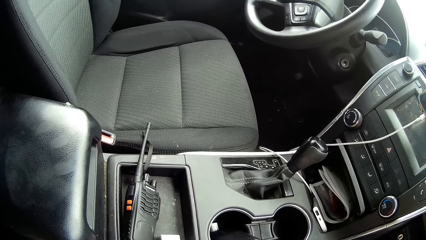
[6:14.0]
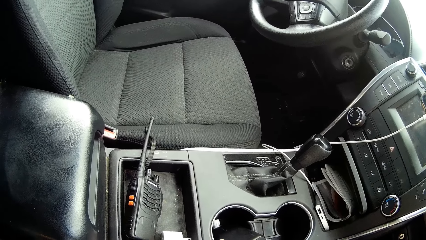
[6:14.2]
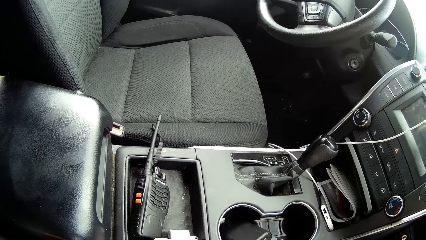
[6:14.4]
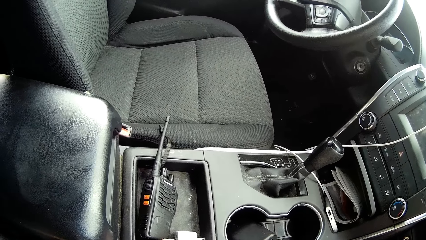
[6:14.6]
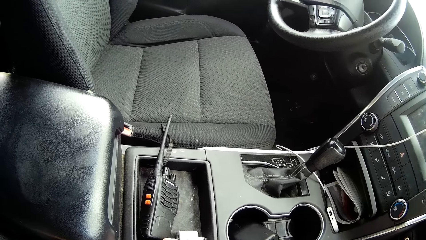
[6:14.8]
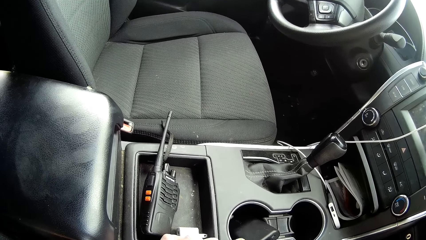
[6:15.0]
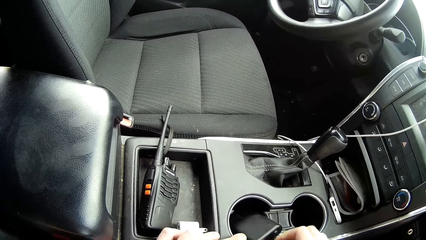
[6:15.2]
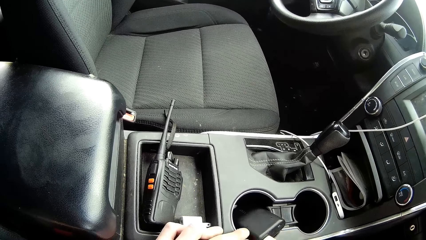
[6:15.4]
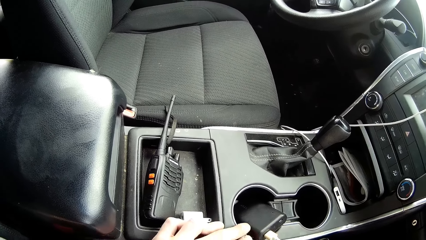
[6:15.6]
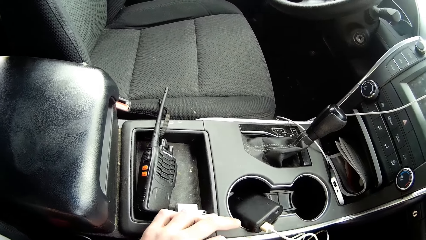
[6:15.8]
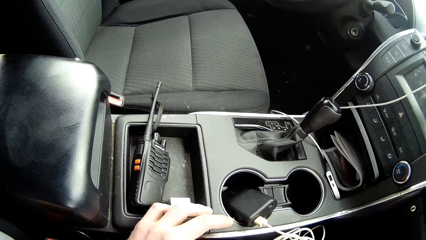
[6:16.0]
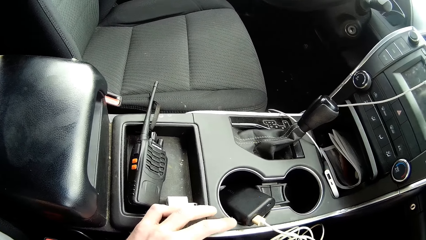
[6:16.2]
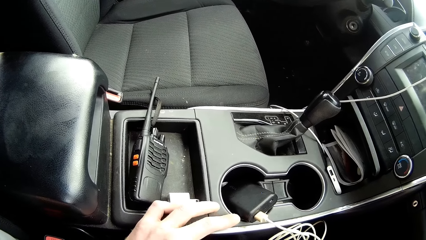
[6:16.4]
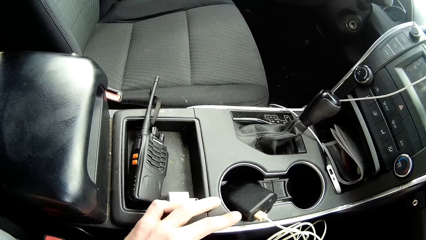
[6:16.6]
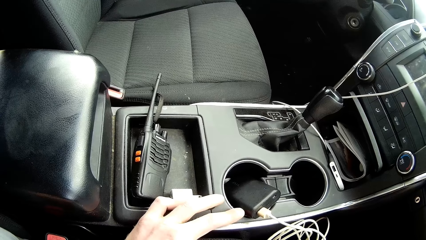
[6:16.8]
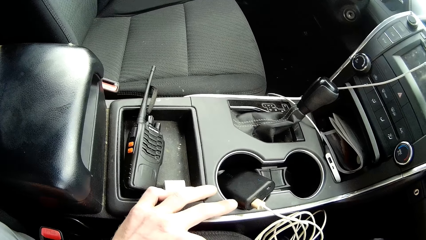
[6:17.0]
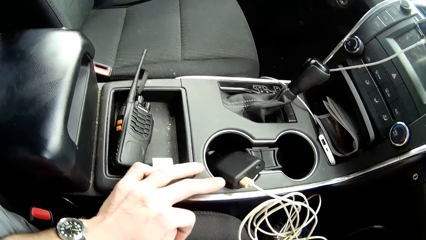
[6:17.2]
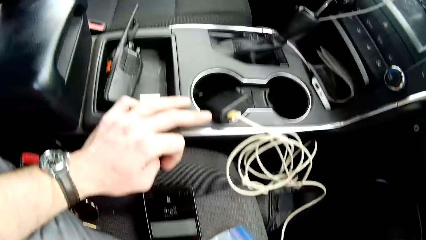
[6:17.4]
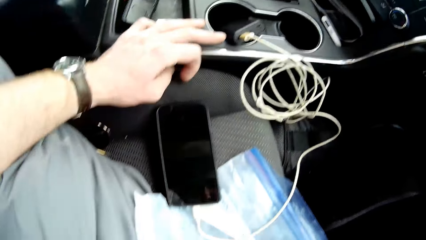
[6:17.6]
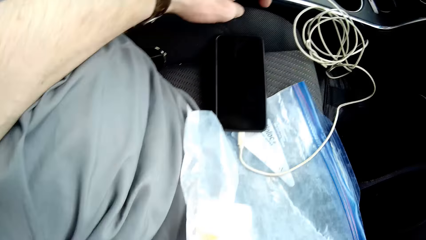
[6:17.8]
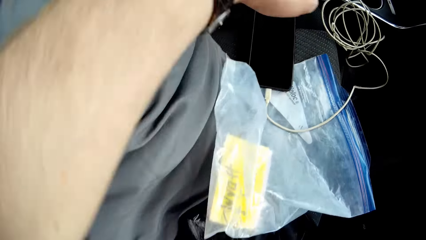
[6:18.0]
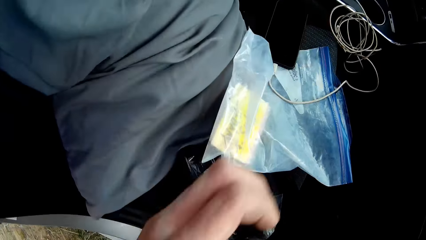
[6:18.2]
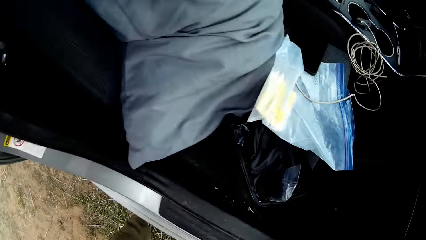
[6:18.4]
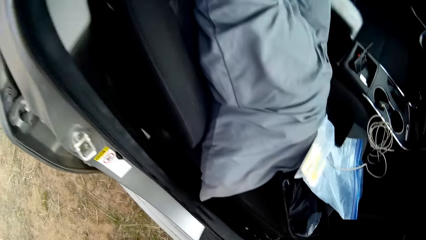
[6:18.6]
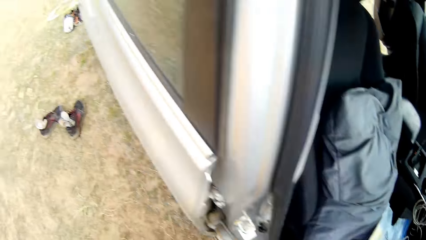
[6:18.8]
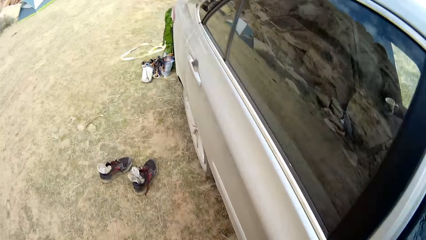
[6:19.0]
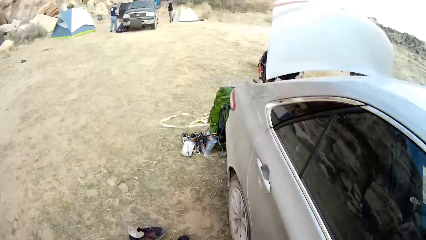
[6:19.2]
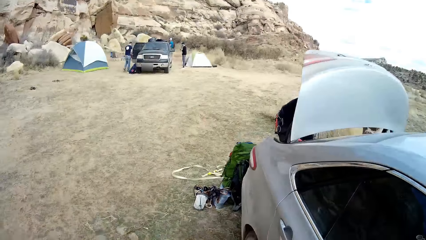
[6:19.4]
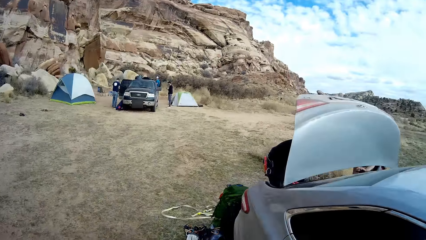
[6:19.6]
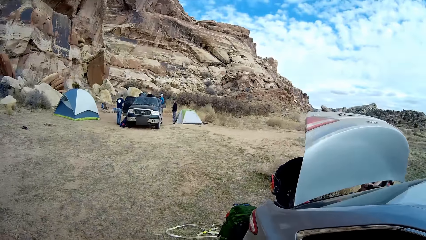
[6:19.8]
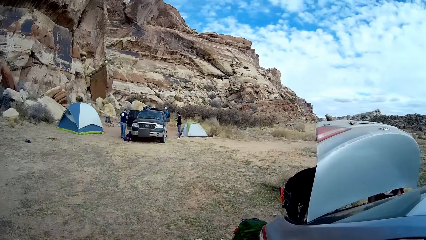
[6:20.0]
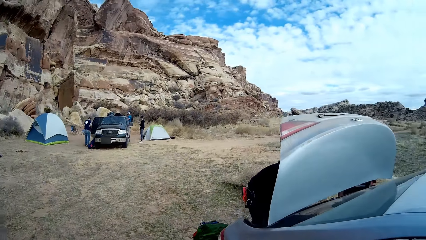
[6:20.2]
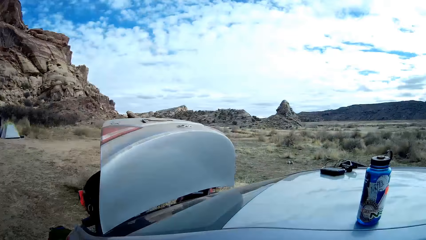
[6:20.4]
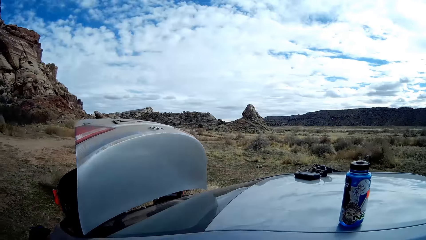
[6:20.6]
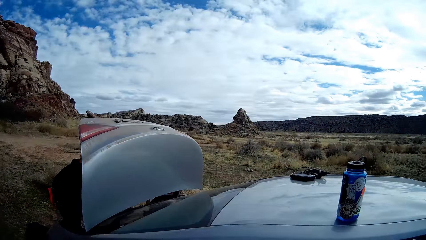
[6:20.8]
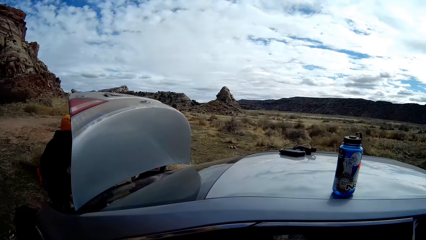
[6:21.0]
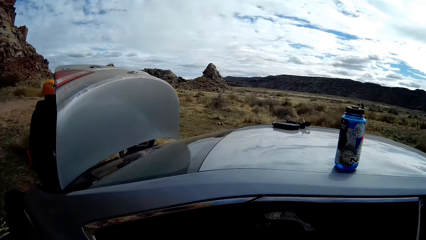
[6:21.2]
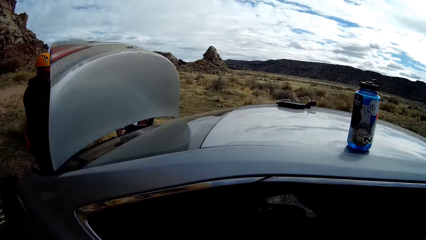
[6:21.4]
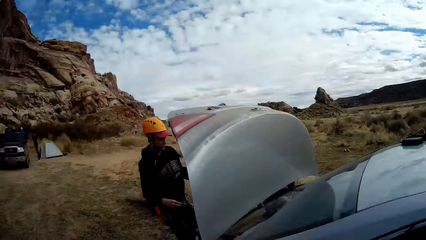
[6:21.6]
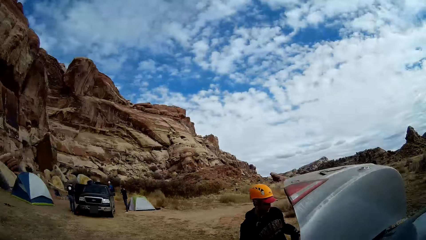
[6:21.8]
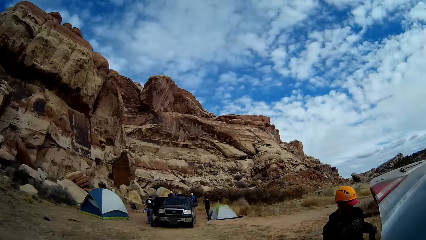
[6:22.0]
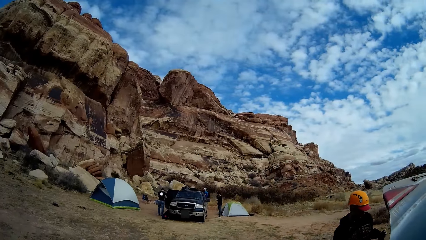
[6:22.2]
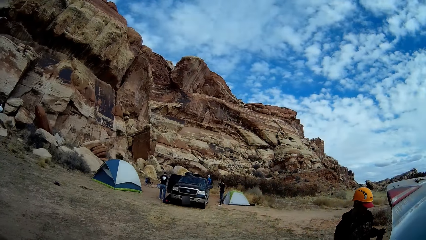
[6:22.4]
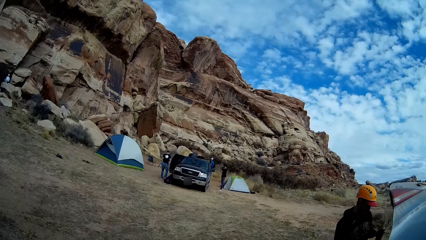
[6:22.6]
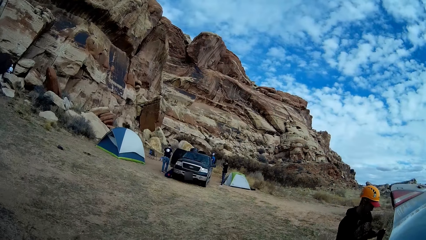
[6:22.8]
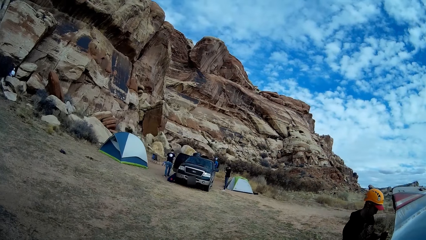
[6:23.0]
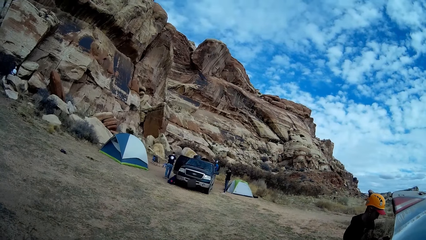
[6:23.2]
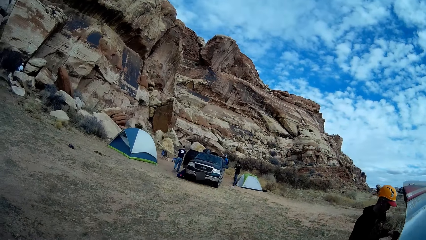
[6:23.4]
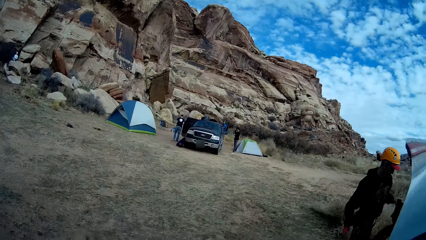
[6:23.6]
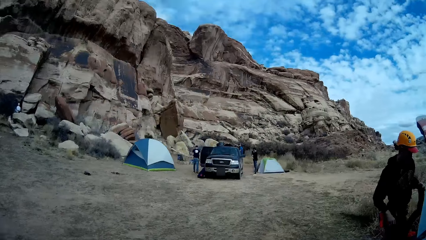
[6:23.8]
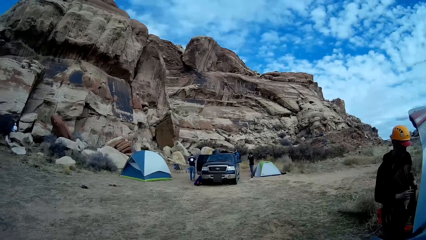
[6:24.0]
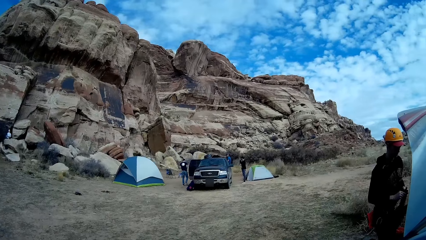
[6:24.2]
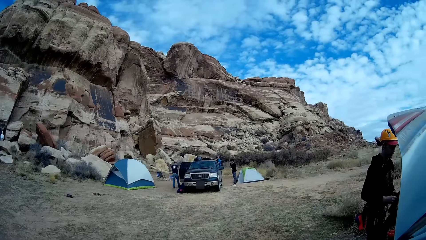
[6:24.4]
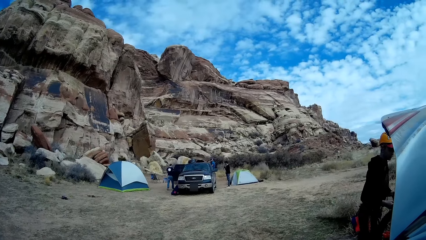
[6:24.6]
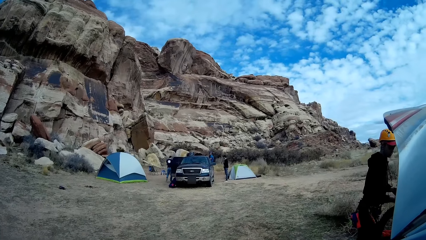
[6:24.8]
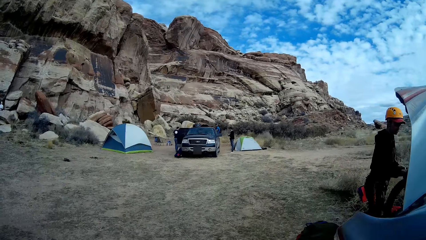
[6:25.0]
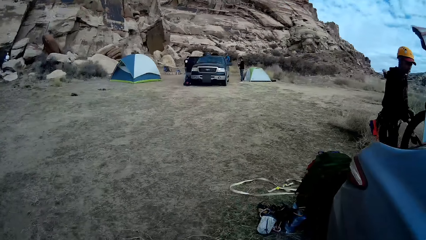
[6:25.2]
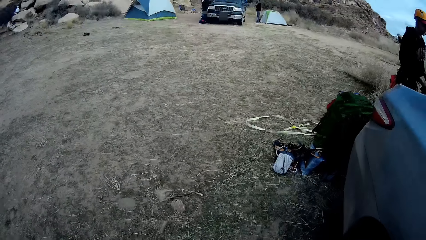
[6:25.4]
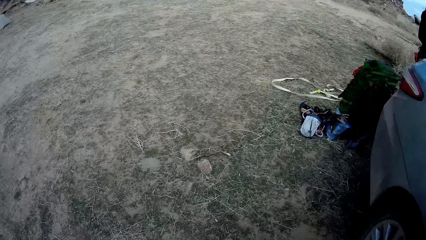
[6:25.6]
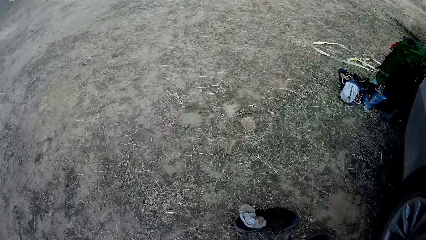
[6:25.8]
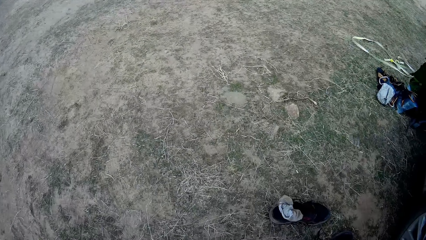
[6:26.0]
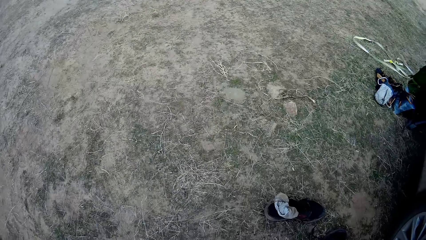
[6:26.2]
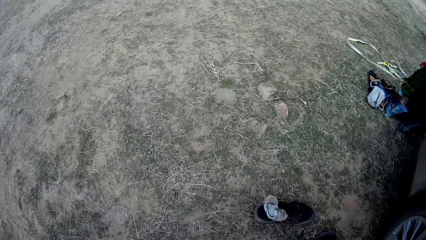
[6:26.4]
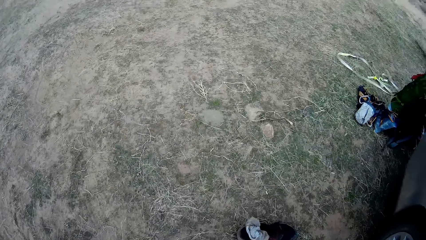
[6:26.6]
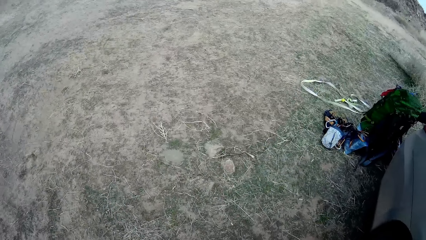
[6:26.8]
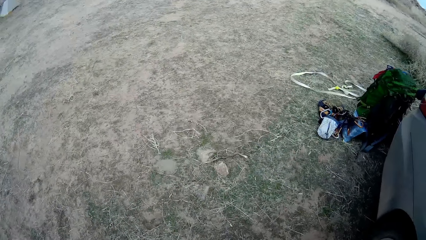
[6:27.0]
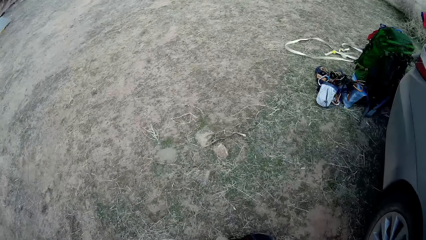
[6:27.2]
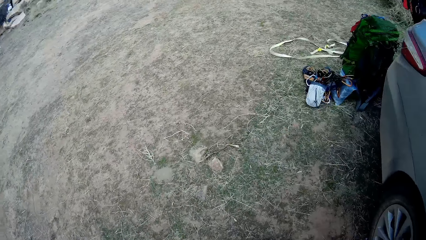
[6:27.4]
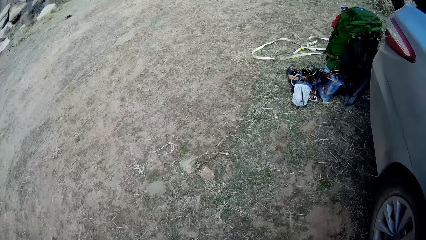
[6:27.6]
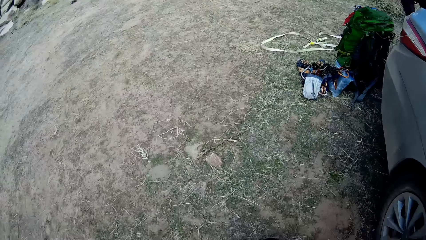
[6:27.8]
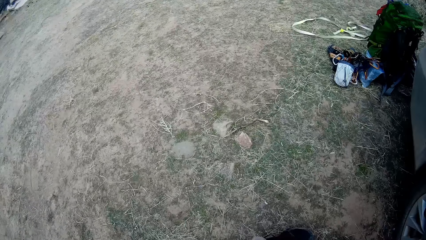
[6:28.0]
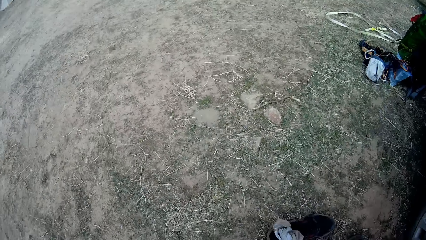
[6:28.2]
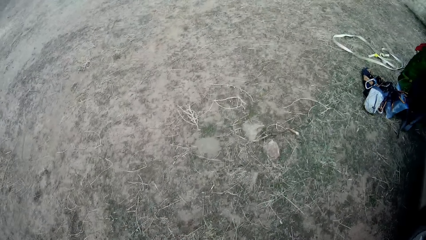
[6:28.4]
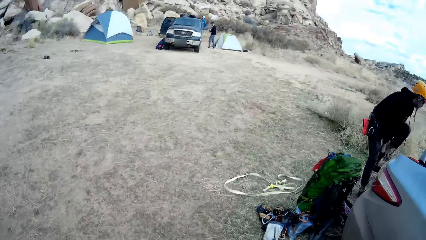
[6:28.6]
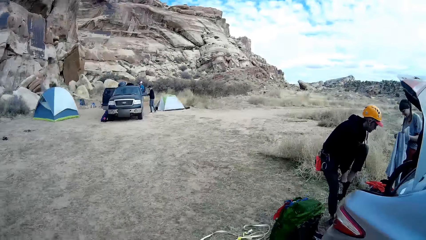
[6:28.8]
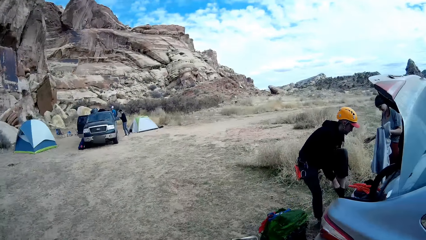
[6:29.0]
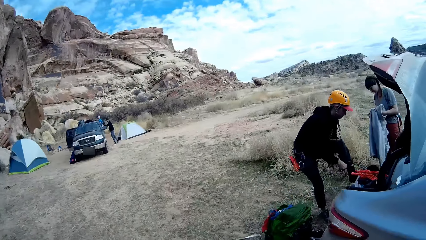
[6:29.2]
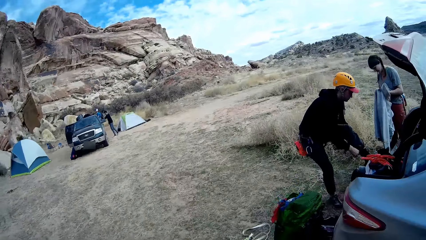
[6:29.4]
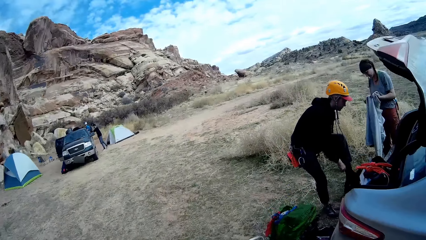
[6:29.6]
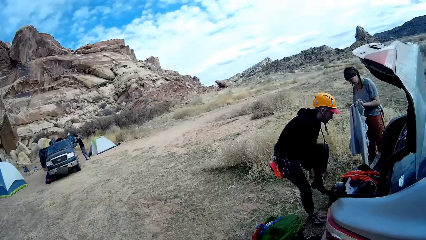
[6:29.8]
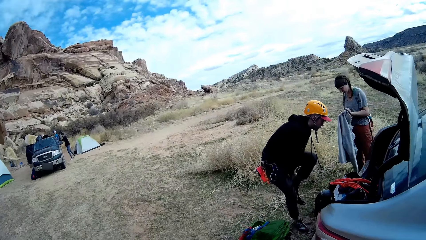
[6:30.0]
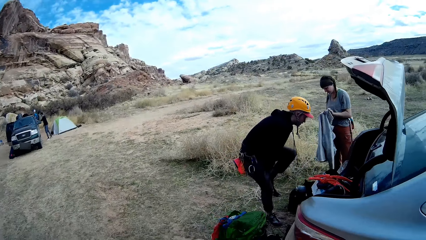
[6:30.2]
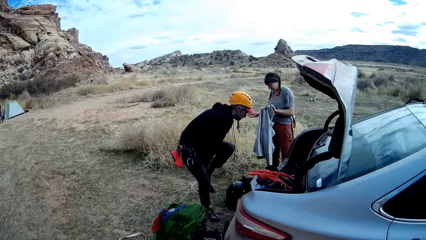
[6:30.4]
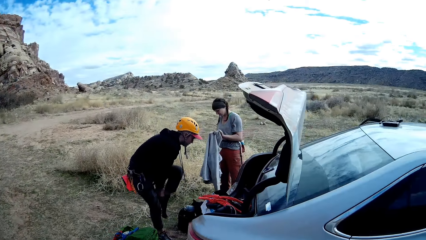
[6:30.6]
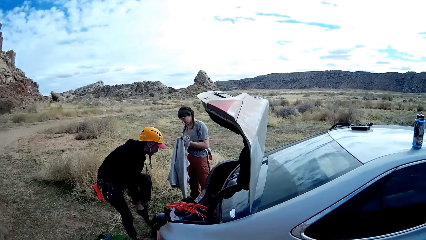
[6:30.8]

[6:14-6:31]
The camera wearer plugs the cable to another power bank. They walk towards the back of the car and move away from the car.
